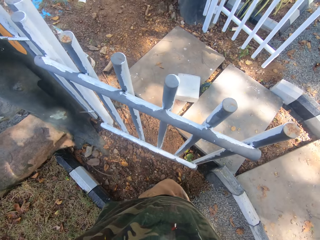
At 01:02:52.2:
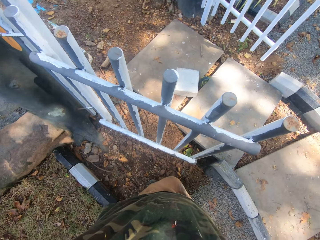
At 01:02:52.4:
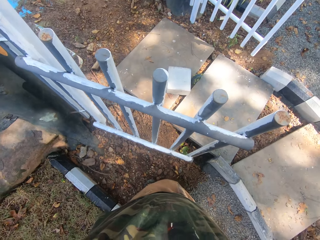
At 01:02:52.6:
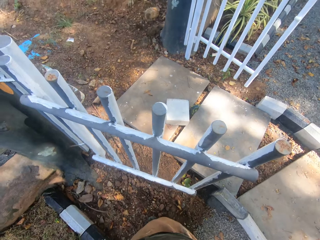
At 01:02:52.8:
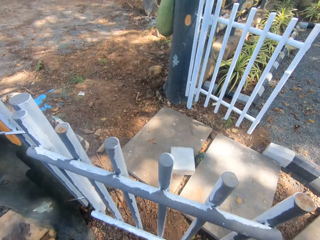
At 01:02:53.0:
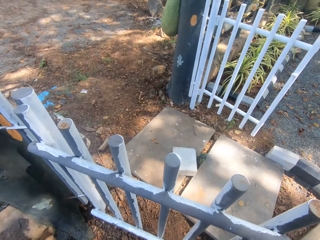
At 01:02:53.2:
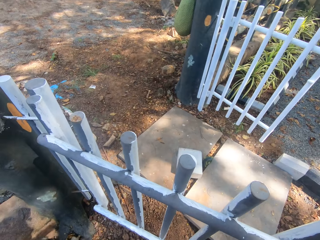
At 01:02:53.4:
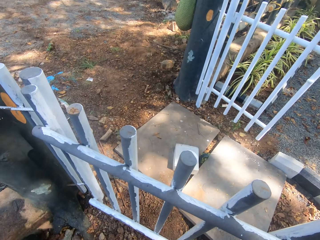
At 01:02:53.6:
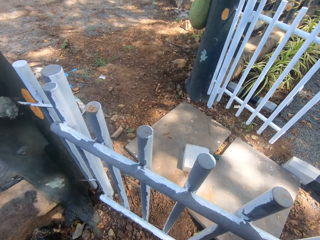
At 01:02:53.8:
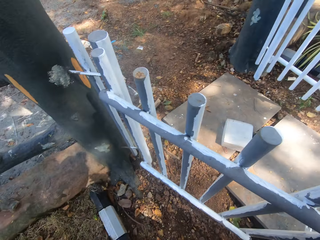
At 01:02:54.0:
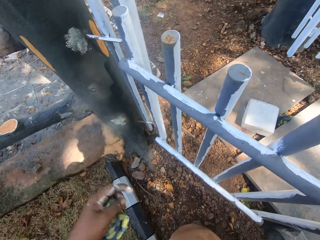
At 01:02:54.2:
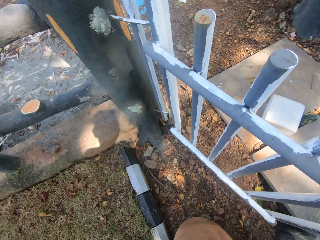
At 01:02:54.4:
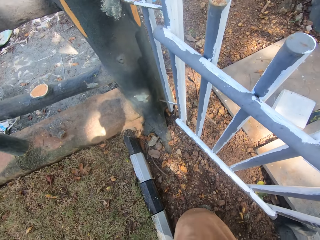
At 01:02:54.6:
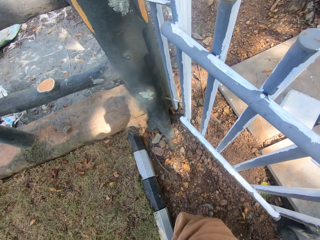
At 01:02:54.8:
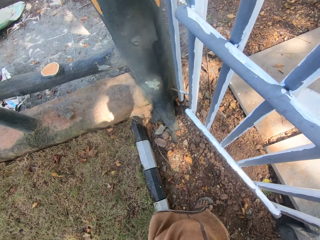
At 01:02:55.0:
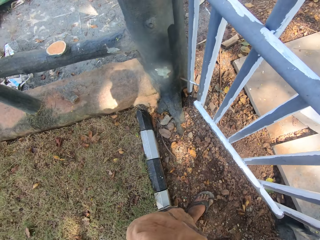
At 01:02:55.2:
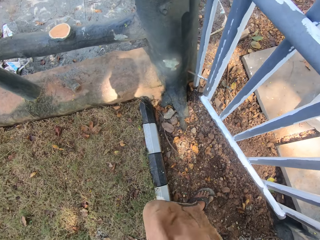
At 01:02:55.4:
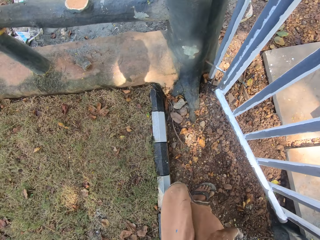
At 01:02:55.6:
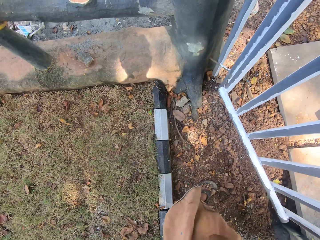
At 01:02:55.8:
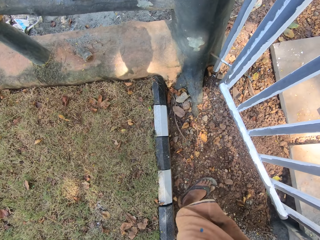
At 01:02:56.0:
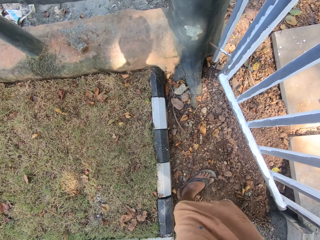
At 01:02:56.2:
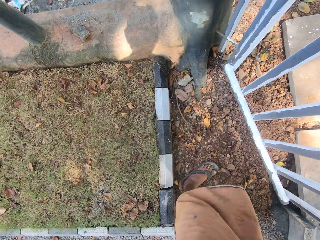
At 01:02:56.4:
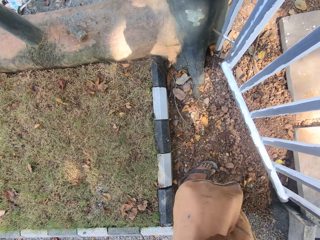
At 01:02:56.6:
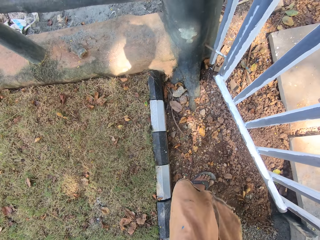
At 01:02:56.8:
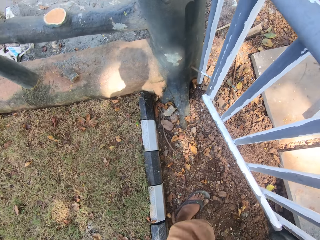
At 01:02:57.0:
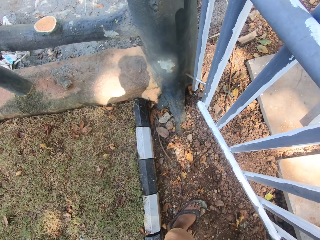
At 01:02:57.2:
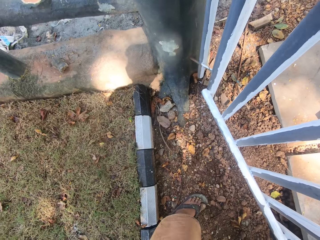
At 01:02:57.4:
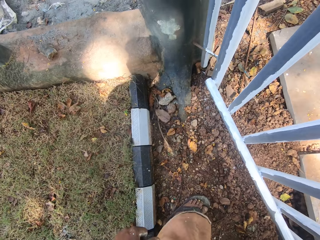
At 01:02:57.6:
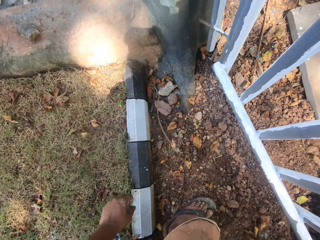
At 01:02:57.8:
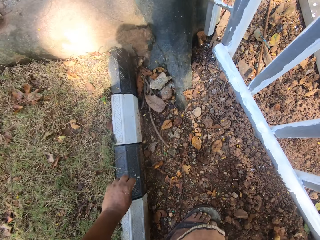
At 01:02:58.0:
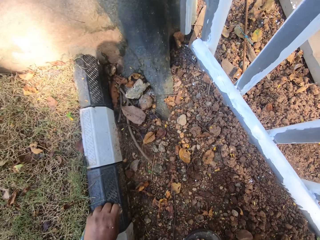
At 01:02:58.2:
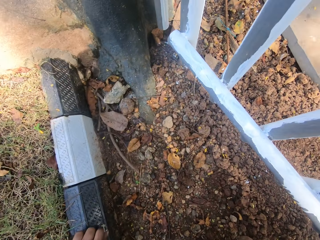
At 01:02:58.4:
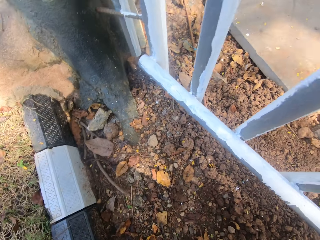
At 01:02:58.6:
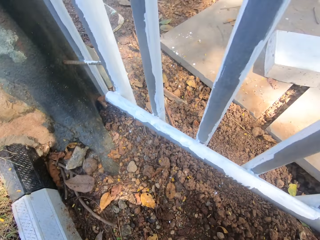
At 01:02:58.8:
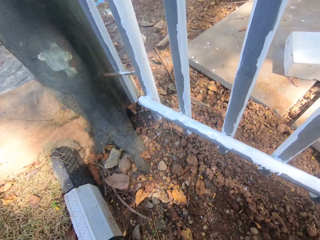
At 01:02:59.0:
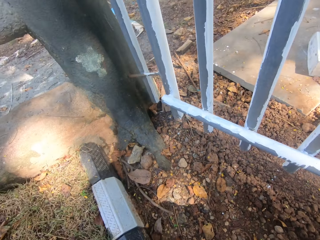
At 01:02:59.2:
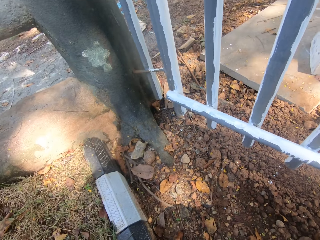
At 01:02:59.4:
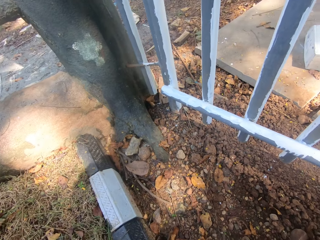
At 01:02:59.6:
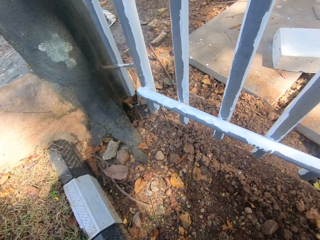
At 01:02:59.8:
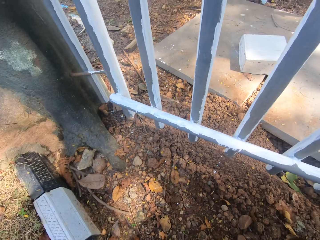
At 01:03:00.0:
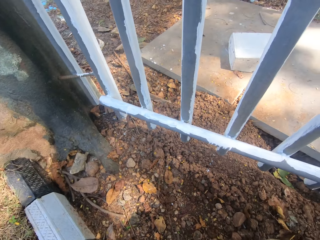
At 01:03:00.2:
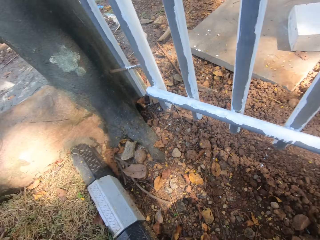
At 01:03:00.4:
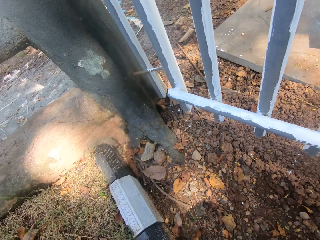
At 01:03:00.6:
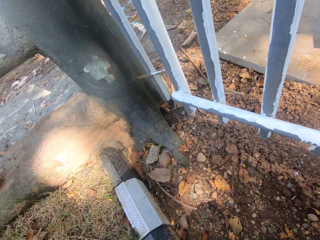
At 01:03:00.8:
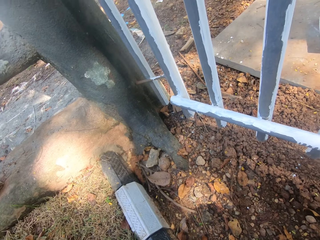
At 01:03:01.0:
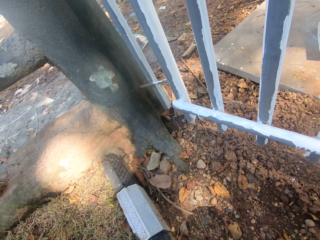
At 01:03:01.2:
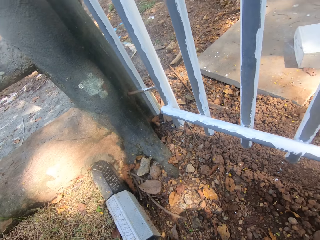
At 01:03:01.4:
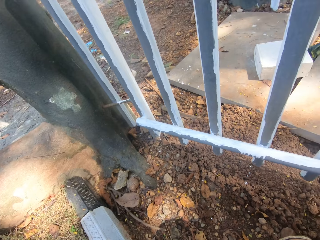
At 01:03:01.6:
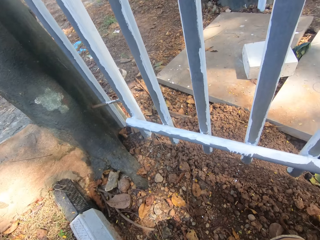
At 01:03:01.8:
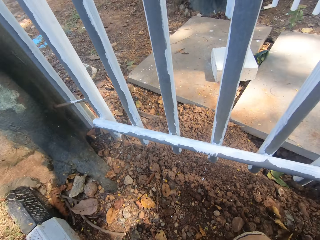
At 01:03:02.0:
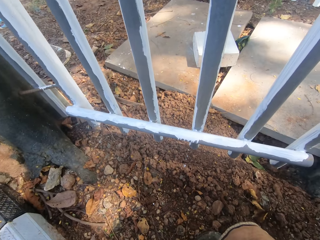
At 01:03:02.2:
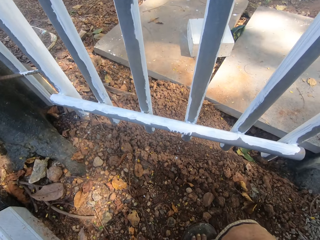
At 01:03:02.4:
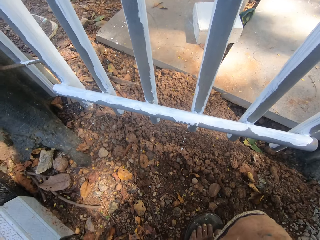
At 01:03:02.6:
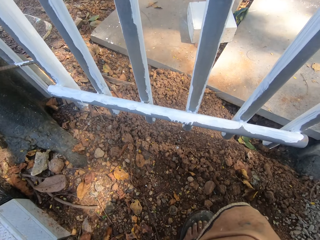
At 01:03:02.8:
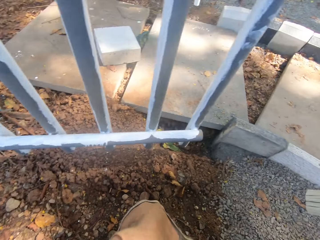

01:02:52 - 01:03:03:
The camera wearer aligns a camera. They straighten a cloth. They squat beside the metal rail. They sit on a metal. They look around.

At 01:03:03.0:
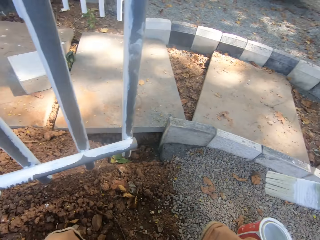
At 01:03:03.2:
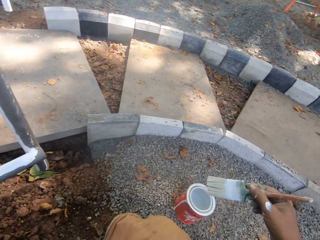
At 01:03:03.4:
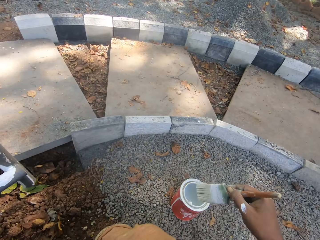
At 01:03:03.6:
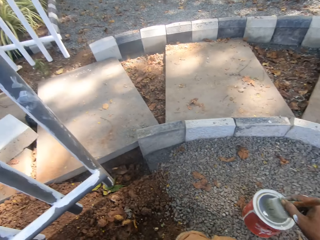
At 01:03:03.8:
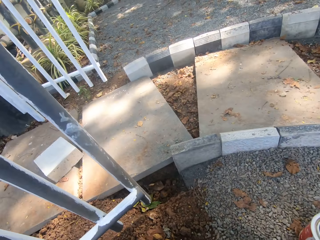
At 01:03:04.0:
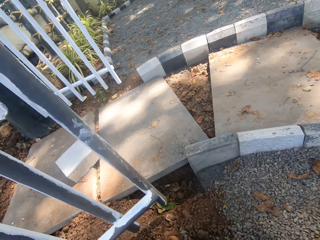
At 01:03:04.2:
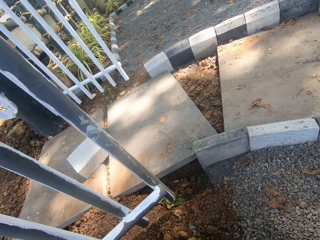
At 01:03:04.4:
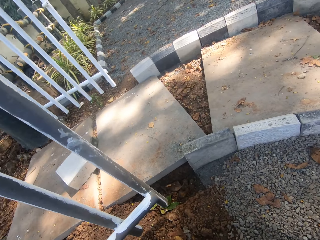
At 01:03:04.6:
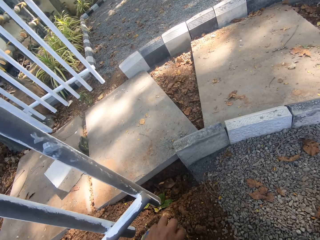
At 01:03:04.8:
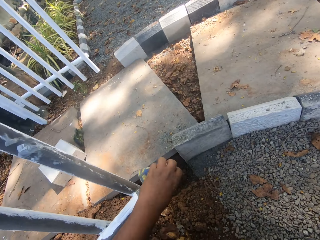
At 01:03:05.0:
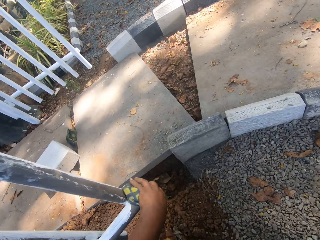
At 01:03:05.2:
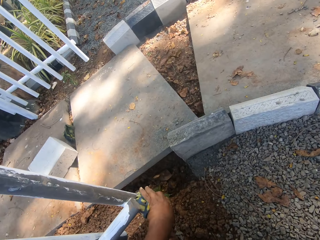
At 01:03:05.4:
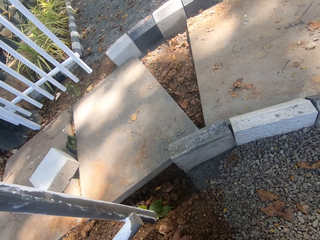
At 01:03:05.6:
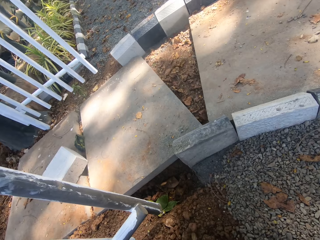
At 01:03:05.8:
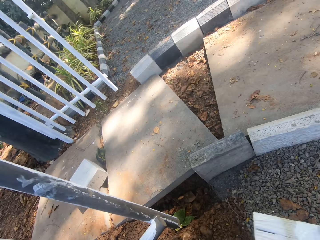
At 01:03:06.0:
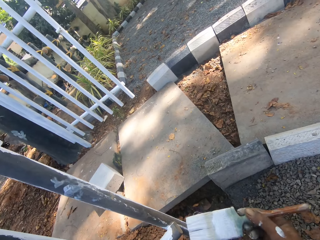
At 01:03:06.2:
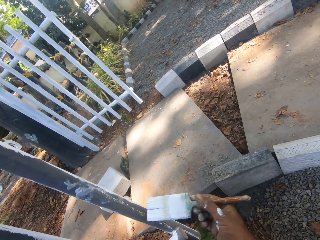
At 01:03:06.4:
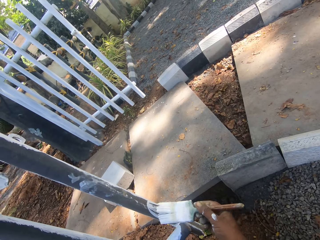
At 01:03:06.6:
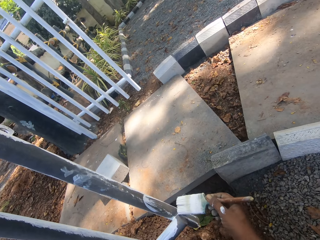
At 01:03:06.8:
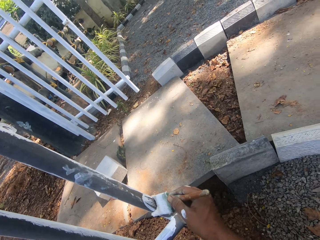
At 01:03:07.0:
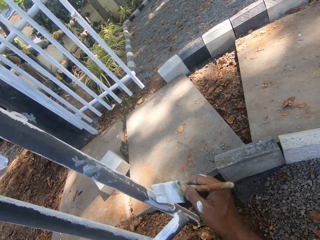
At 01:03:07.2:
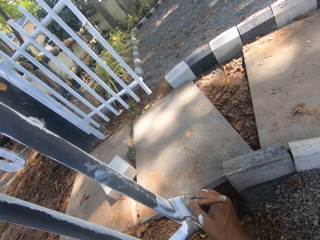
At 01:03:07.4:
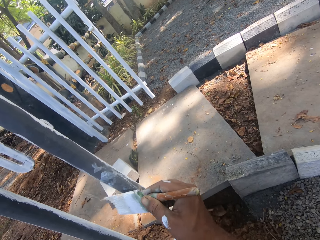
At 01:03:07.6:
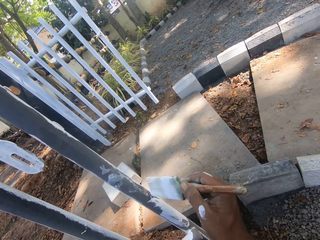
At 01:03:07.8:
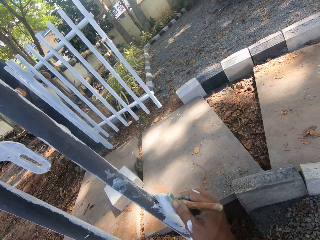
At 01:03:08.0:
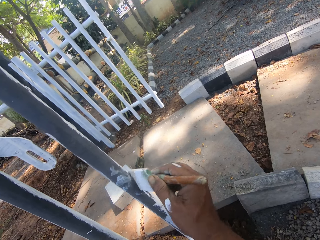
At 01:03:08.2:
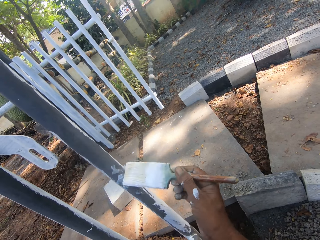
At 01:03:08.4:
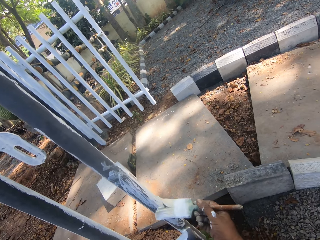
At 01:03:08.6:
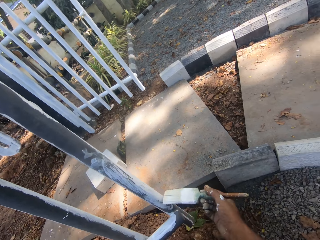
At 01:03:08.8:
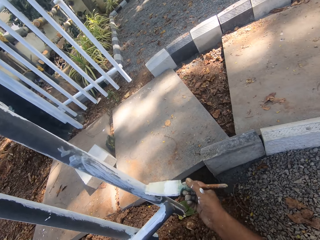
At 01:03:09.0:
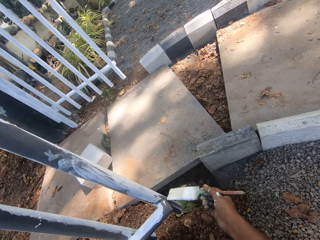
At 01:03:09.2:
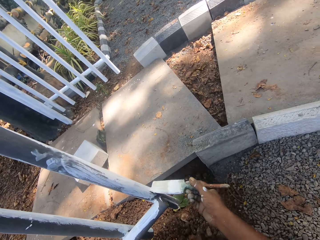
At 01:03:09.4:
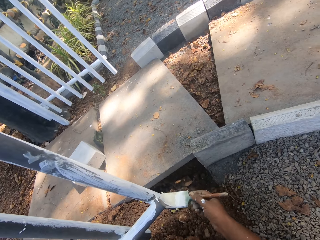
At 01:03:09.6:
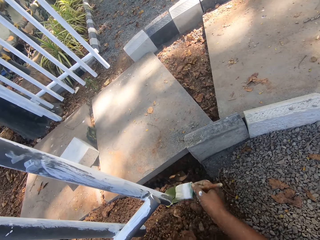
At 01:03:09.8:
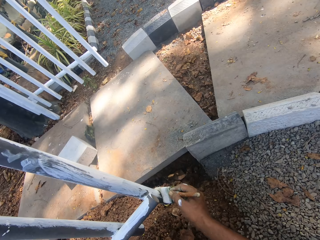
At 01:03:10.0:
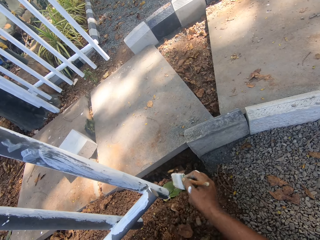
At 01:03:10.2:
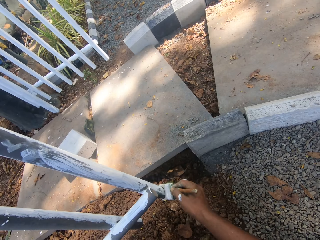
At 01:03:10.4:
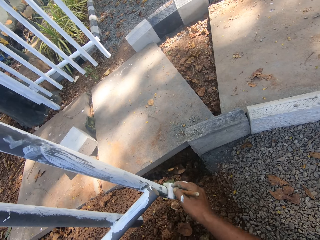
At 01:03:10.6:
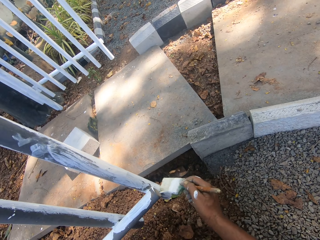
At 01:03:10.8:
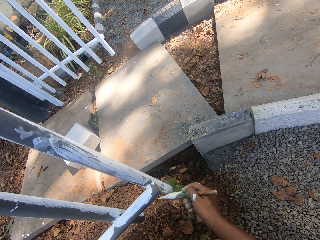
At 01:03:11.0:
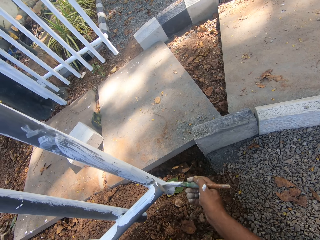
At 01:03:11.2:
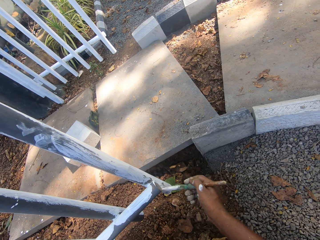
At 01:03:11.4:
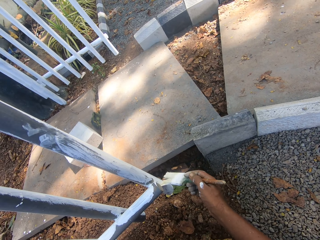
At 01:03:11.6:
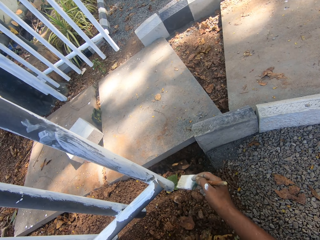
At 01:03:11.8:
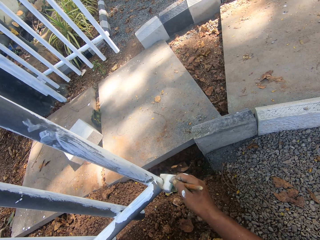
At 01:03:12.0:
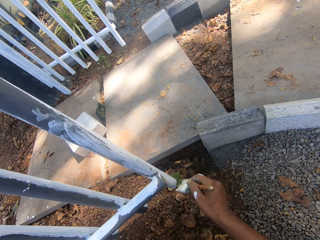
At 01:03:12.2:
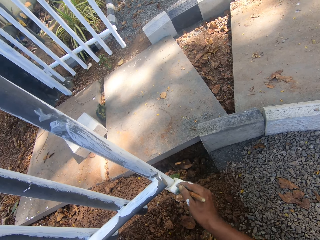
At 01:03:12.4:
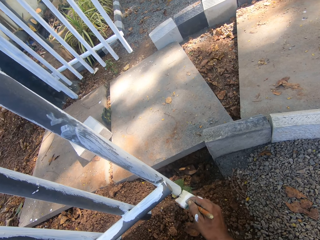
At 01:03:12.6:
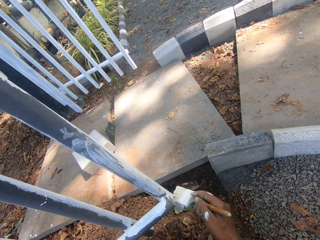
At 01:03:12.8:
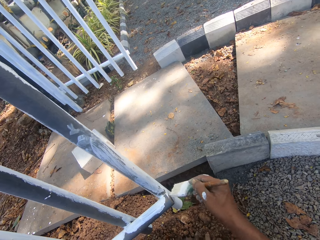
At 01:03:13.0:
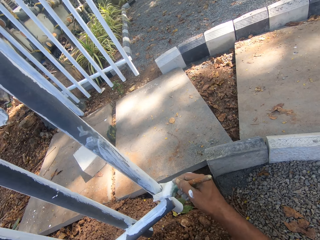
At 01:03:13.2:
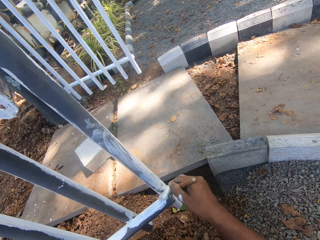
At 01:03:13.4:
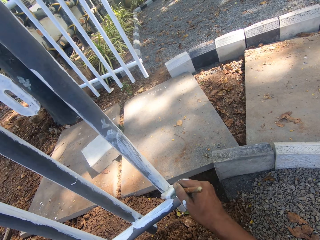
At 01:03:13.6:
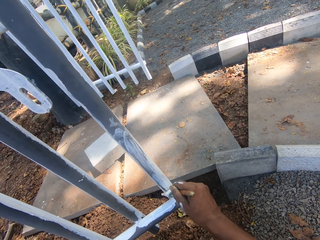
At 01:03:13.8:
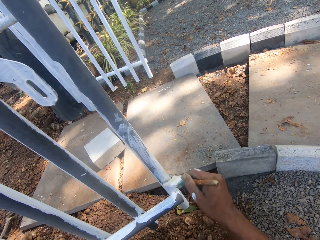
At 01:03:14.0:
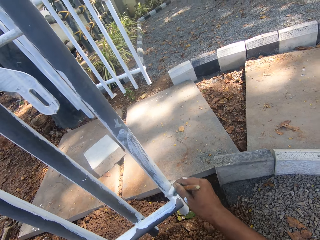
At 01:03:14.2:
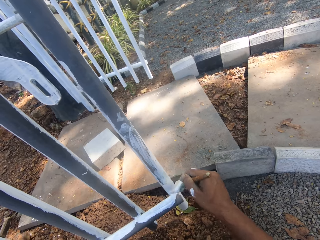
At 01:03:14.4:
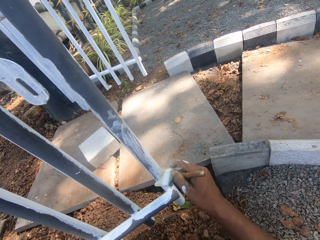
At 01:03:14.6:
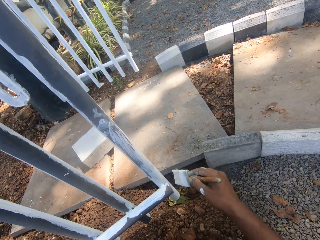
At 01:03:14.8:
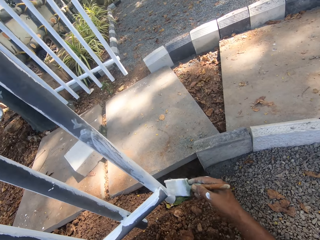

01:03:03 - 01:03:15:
The camera wearer dips a brush in a paint can. They wipe on the gate. They paint on the gate.
